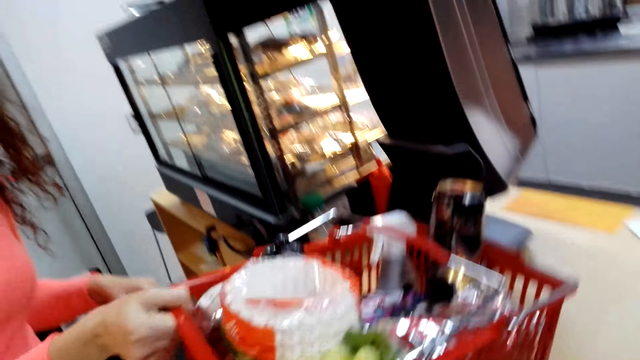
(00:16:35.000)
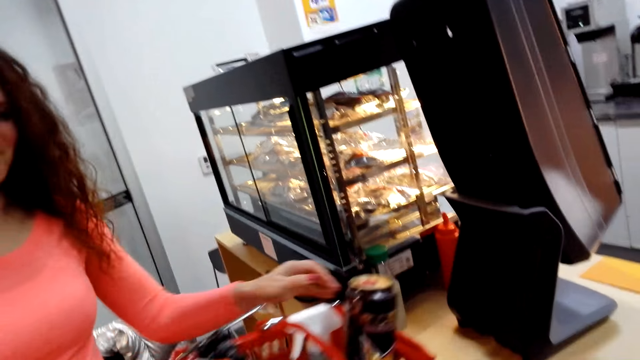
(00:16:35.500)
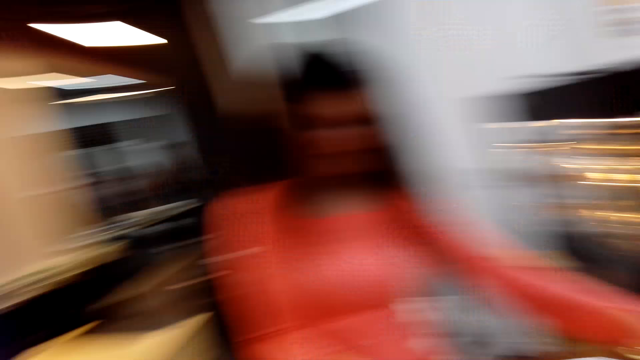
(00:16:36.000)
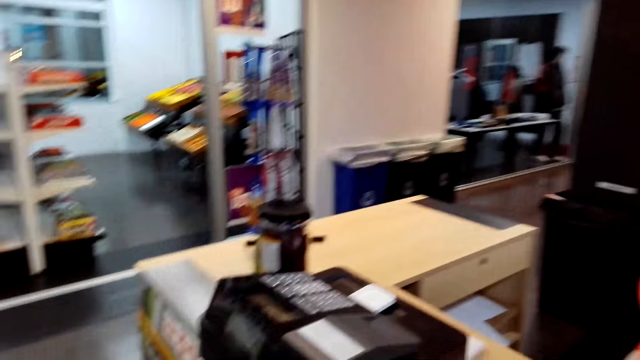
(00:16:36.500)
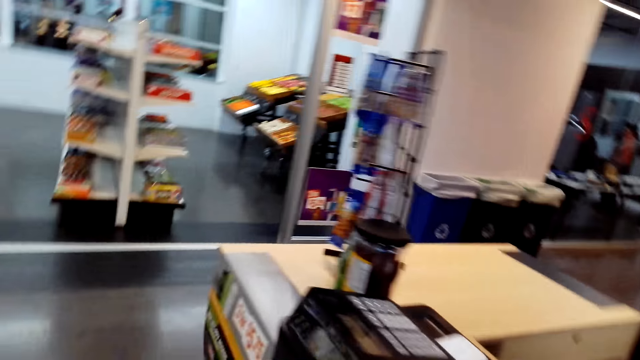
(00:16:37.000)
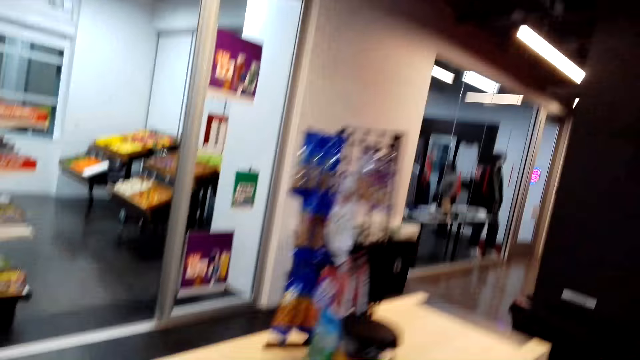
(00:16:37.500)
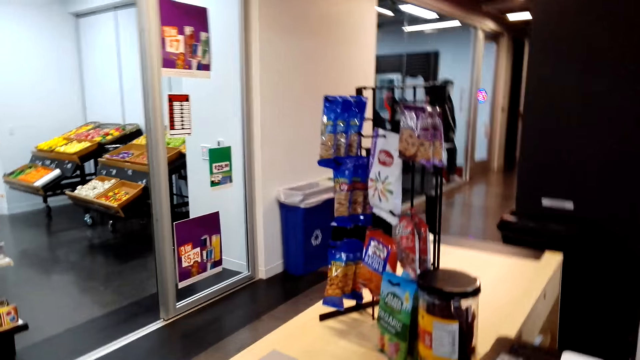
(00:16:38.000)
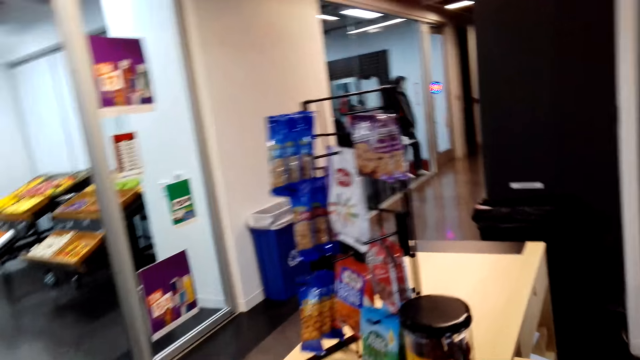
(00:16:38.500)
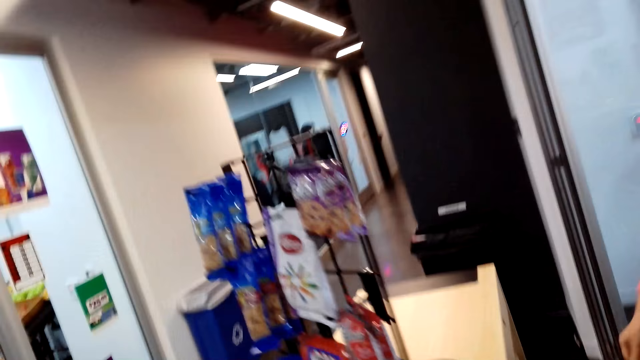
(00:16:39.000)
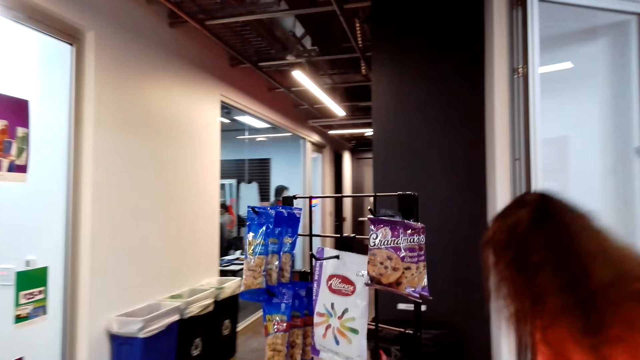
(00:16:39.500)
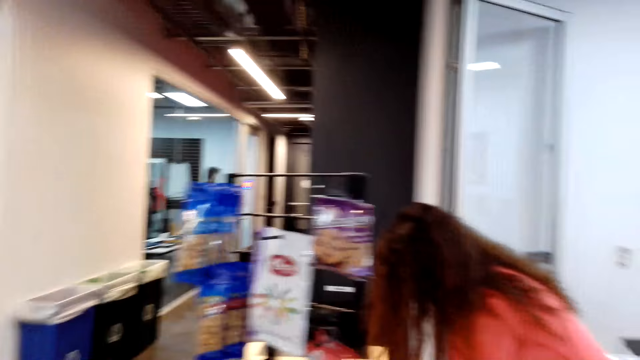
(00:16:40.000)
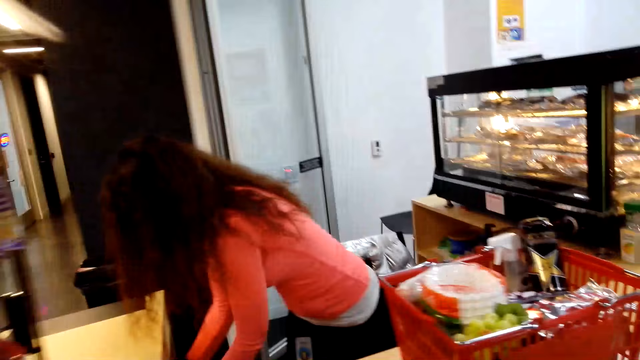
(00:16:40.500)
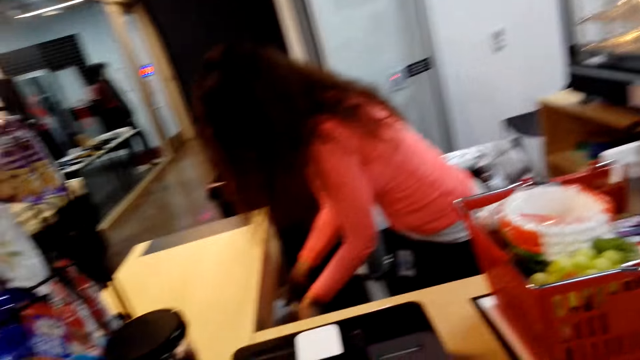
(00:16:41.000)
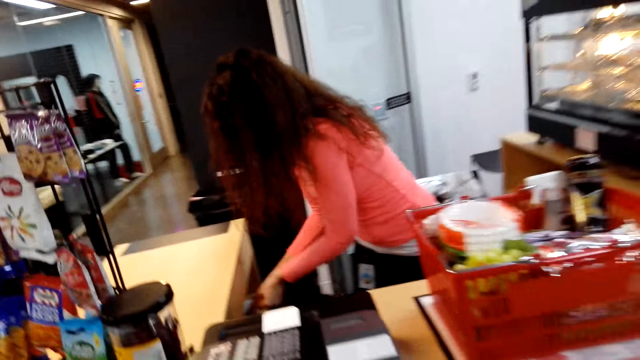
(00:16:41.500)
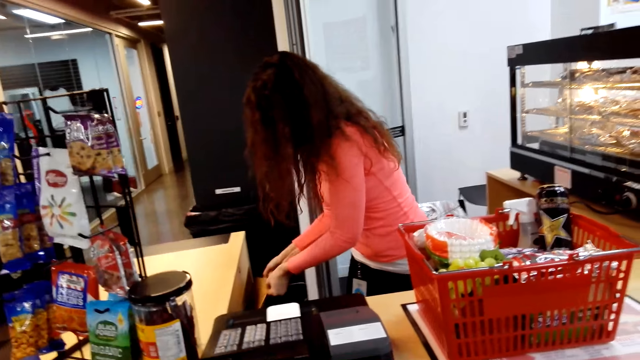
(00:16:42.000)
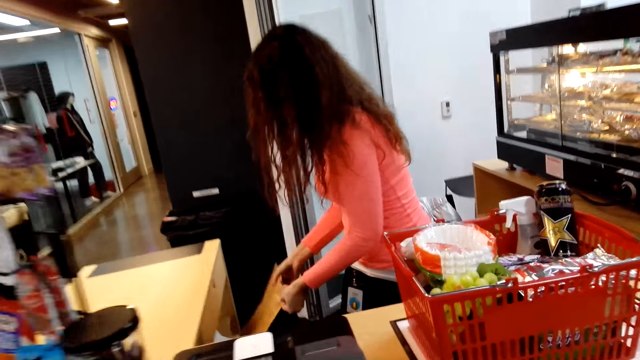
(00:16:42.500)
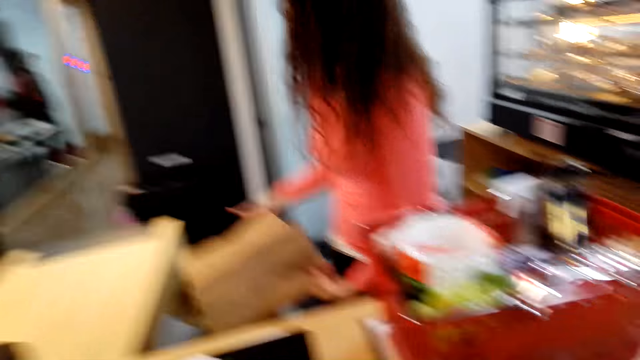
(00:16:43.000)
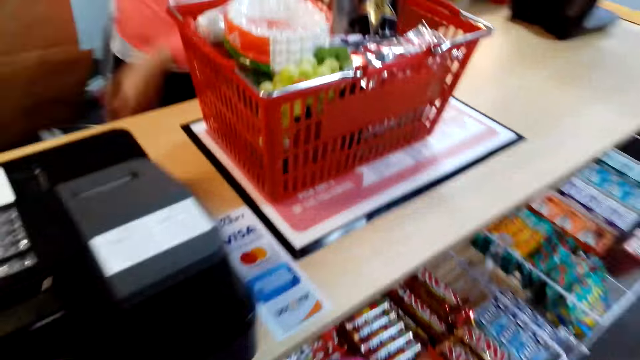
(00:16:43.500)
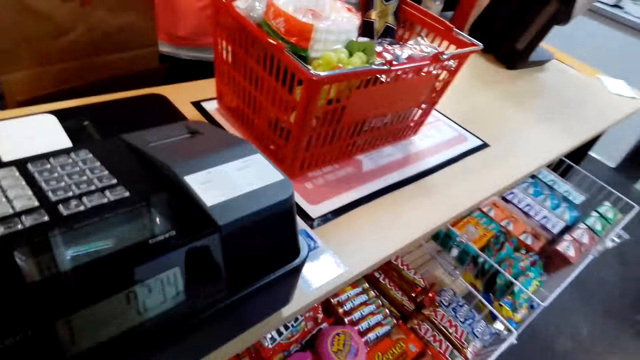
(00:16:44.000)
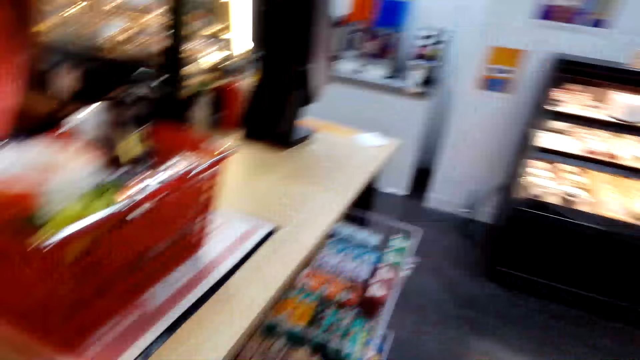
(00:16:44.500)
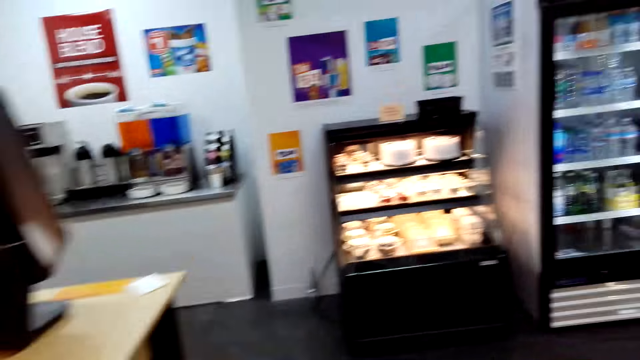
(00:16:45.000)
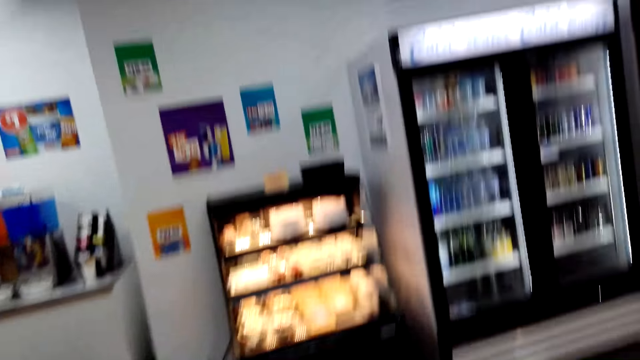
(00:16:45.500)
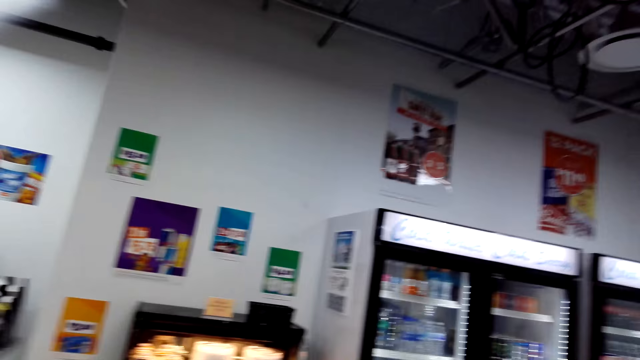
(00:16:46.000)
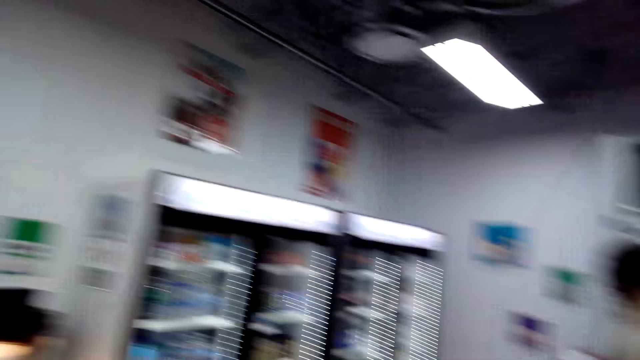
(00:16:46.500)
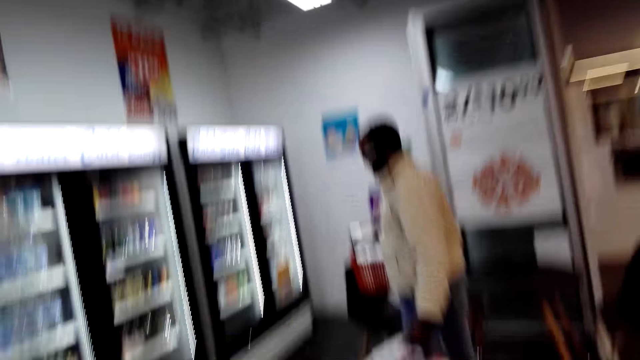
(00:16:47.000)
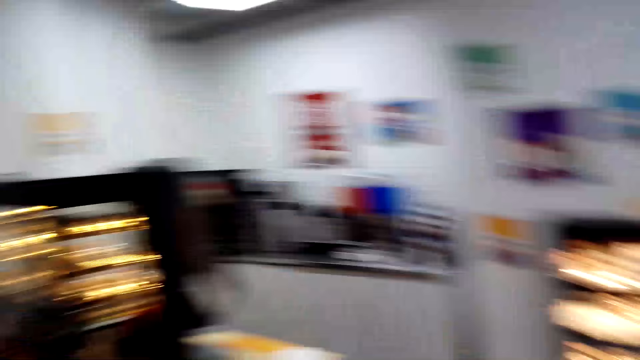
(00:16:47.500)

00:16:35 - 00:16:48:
A woman moves a carrier to her side. The camera wearer looks around the shop. The woman picks up a paper bag from the drawer. The camera wearer looks around the shop.

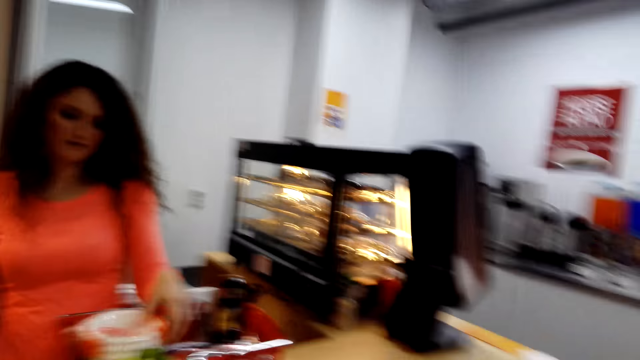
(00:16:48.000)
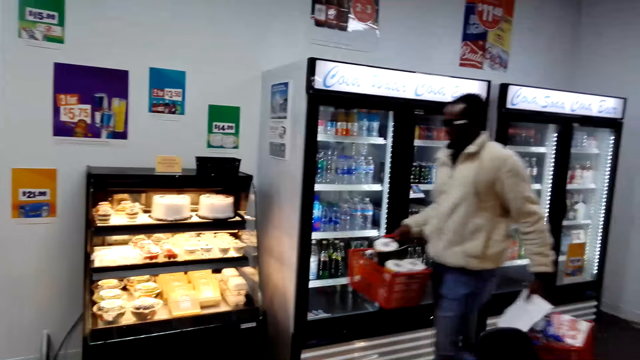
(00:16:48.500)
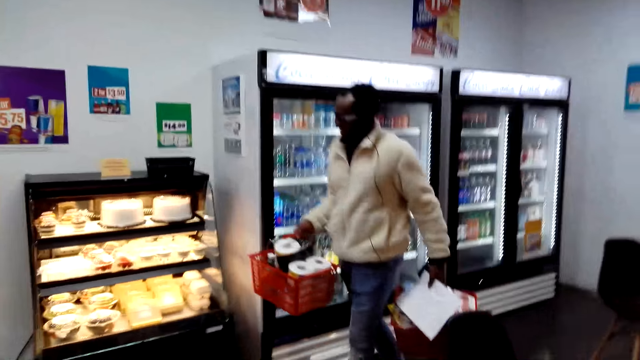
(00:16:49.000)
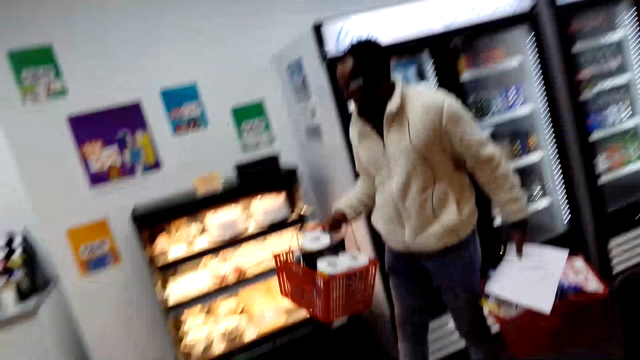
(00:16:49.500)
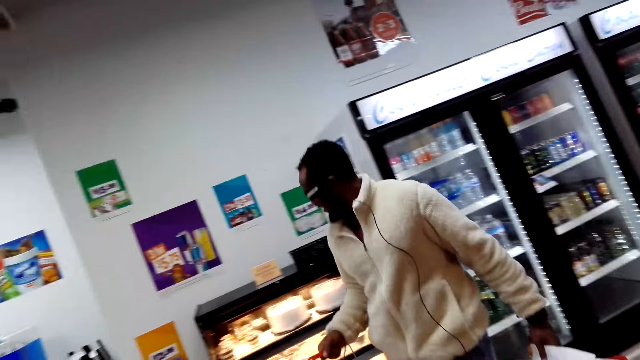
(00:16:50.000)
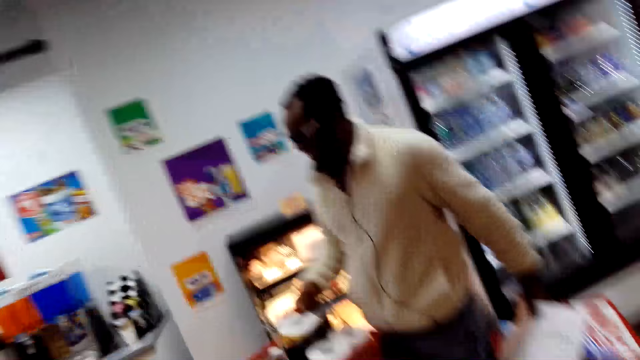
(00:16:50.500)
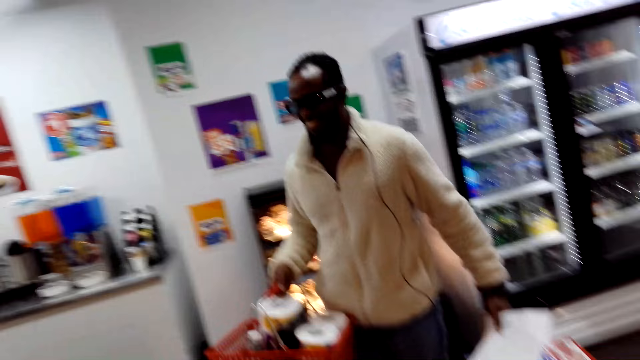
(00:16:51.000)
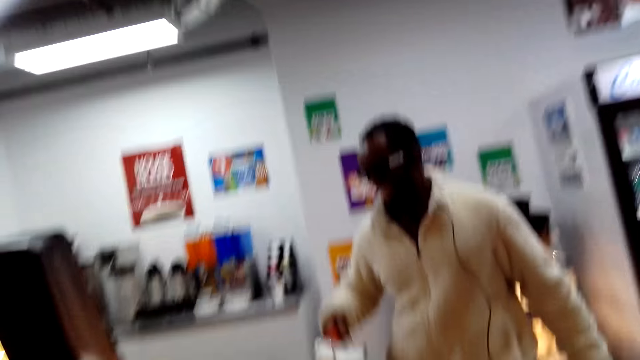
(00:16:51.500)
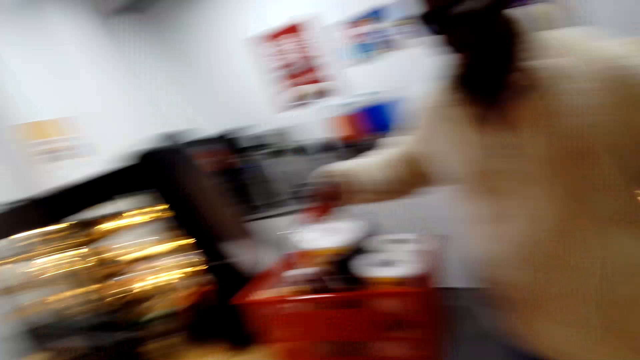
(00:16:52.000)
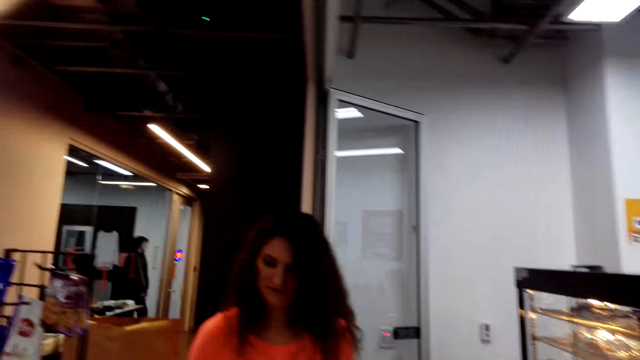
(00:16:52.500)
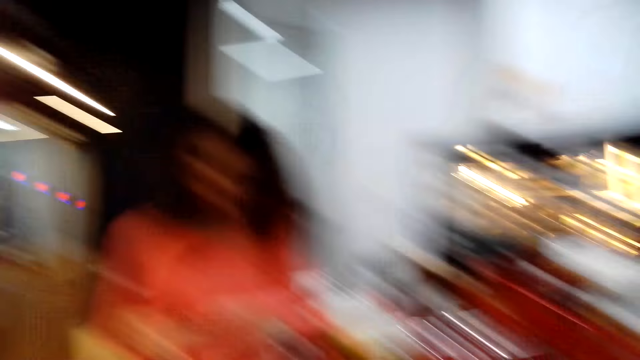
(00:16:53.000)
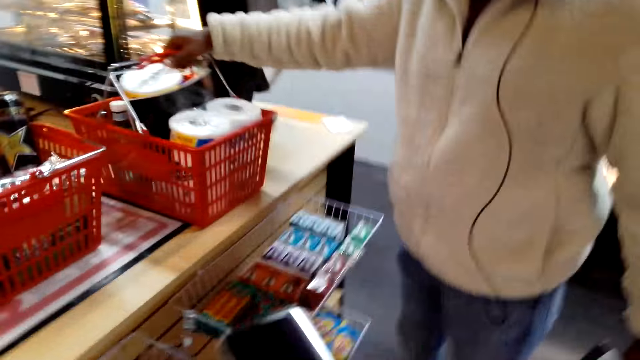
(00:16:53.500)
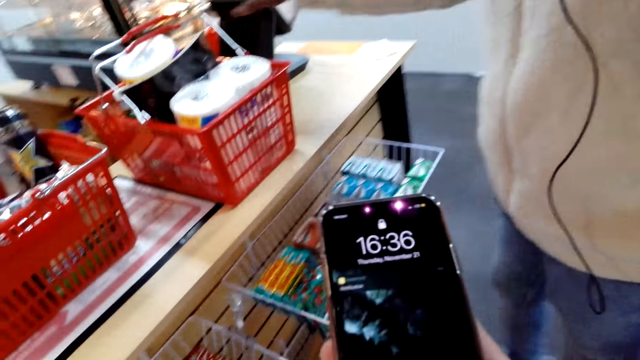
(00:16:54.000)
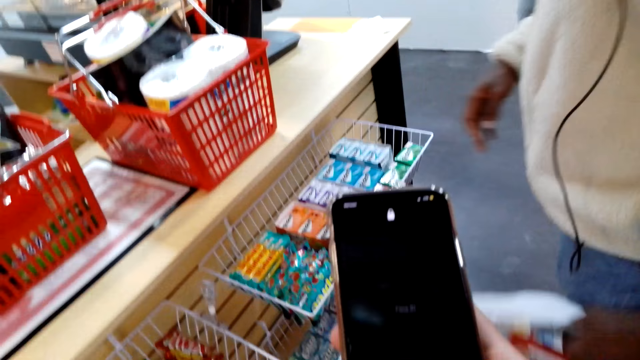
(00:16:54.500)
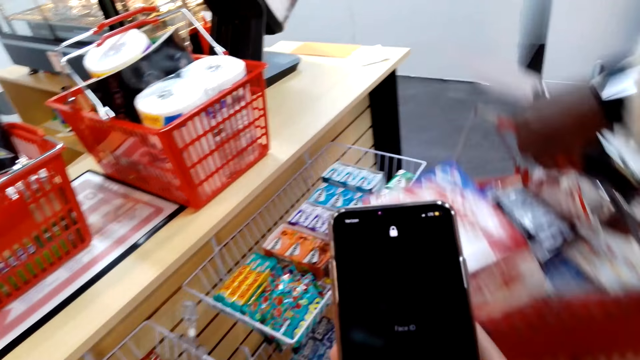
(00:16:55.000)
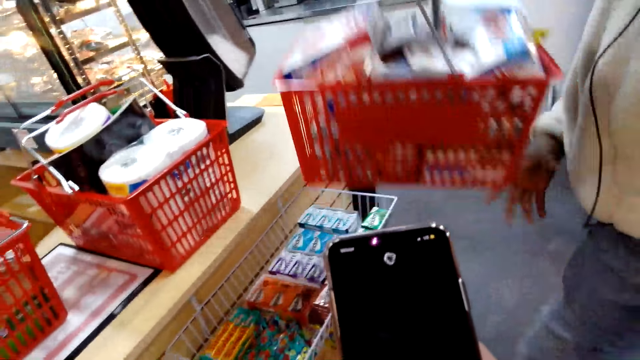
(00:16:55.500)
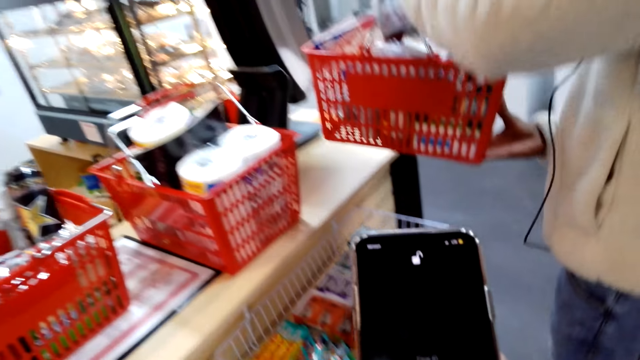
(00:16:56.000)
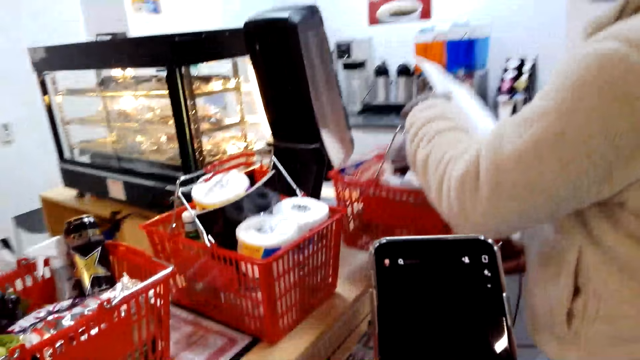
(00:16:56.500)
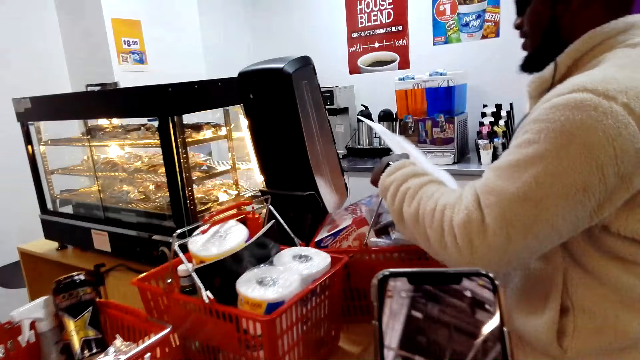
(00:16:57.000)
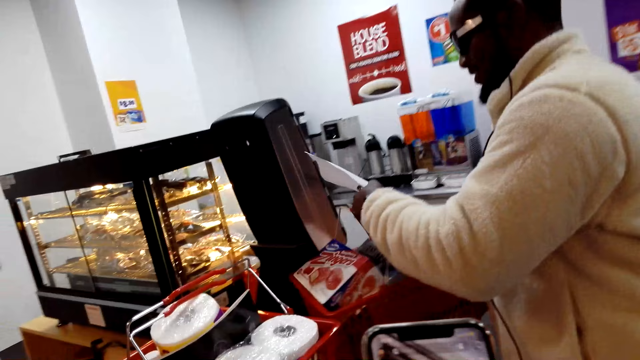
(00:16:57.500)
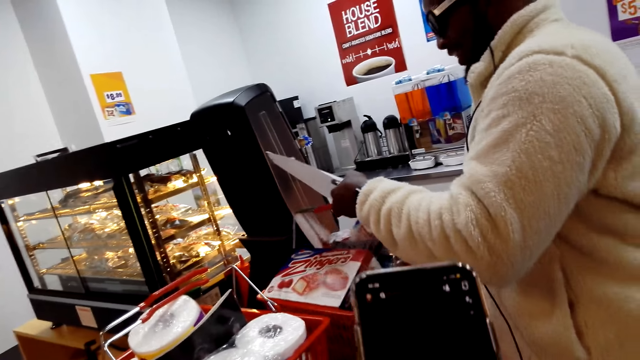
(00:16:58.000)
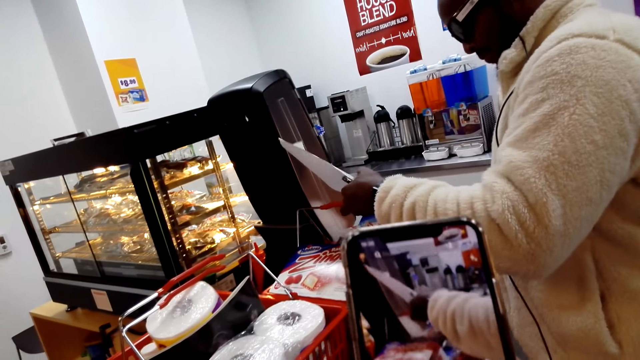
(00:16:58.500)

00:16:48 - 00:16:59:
A man walks around the shop with shopping towards the cashier. The man puts shopping buckets on the counter. The camera wearer uses his phone. The man places the shopping on the counter. The camera wearer uses the phone.
